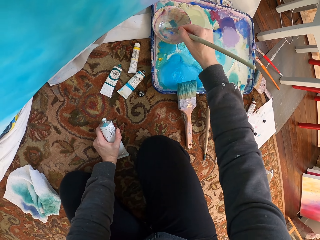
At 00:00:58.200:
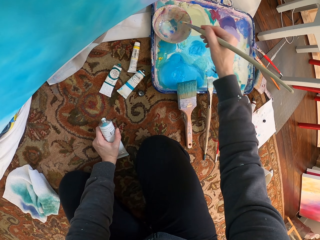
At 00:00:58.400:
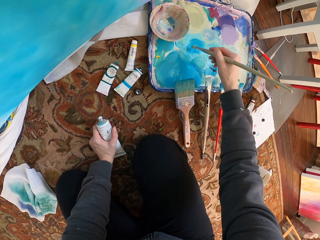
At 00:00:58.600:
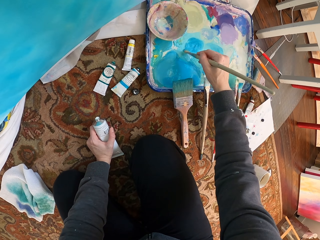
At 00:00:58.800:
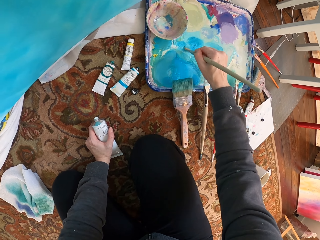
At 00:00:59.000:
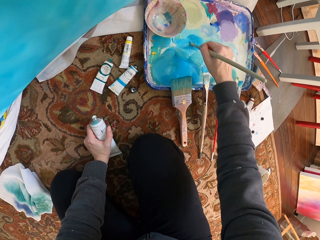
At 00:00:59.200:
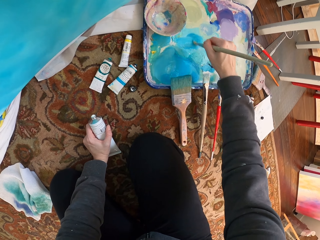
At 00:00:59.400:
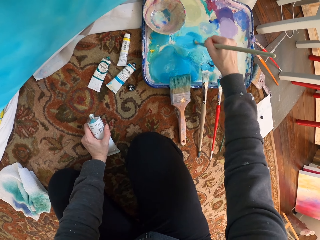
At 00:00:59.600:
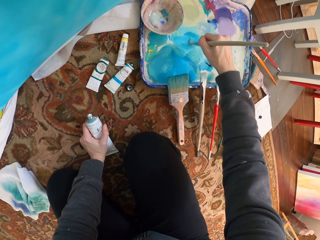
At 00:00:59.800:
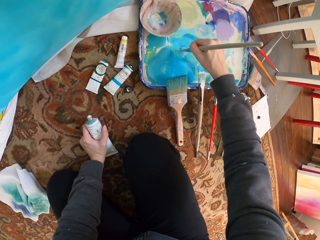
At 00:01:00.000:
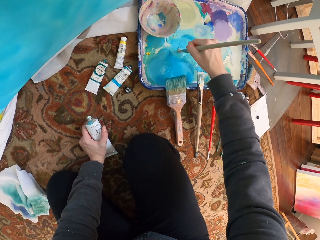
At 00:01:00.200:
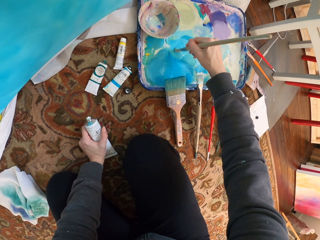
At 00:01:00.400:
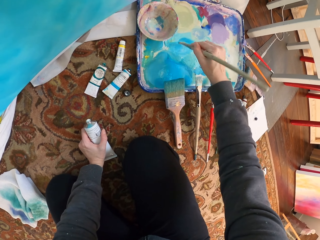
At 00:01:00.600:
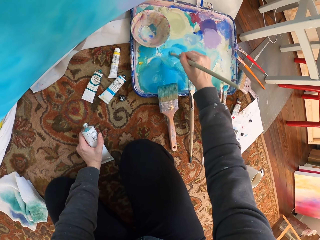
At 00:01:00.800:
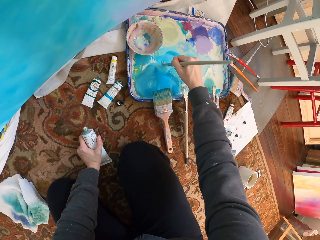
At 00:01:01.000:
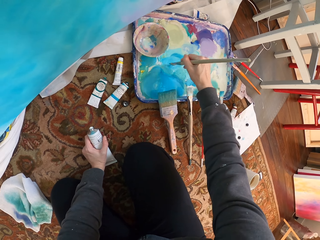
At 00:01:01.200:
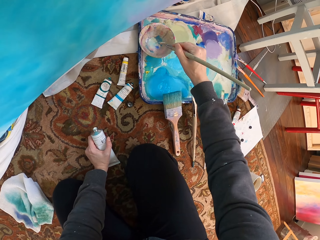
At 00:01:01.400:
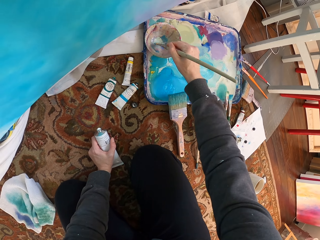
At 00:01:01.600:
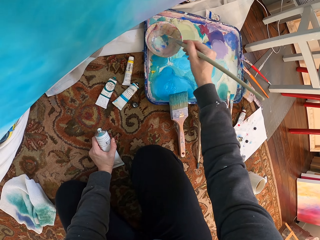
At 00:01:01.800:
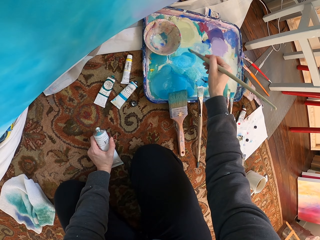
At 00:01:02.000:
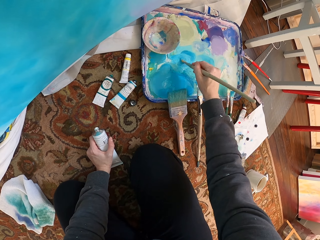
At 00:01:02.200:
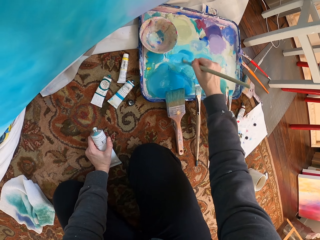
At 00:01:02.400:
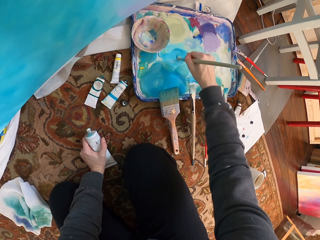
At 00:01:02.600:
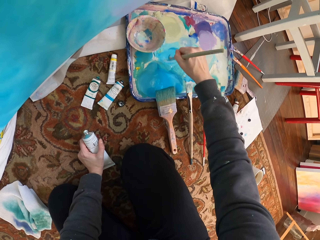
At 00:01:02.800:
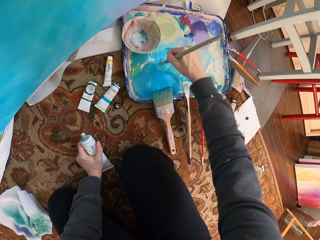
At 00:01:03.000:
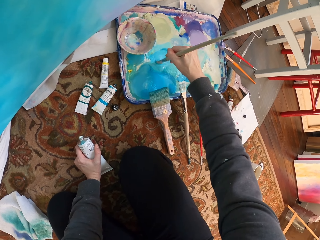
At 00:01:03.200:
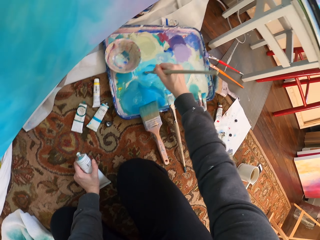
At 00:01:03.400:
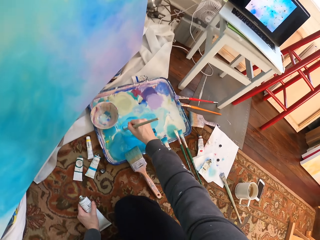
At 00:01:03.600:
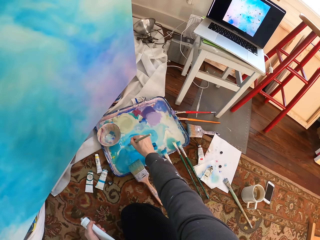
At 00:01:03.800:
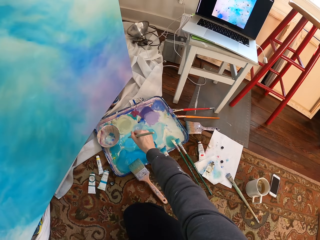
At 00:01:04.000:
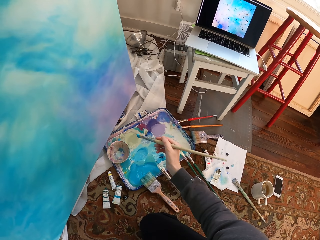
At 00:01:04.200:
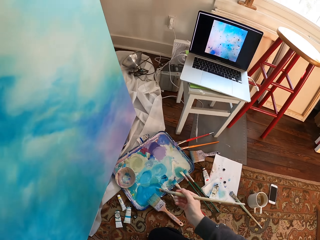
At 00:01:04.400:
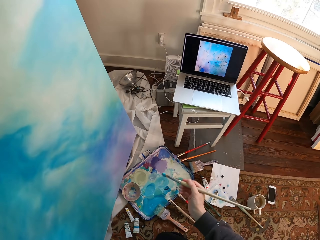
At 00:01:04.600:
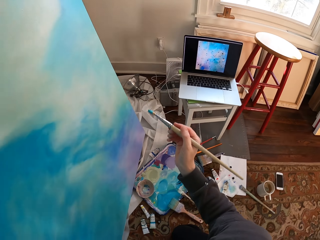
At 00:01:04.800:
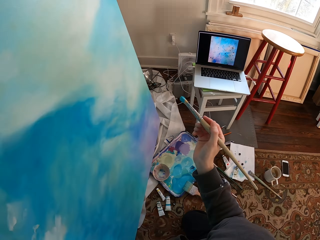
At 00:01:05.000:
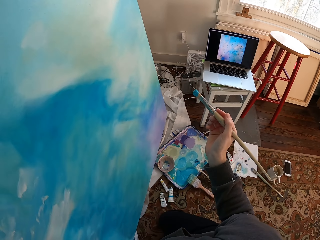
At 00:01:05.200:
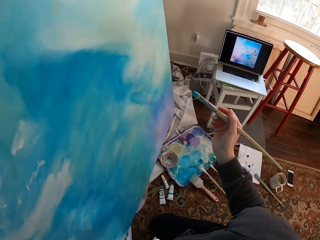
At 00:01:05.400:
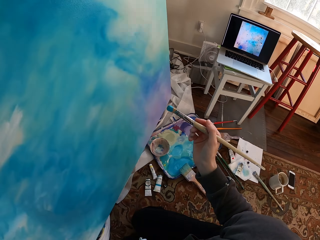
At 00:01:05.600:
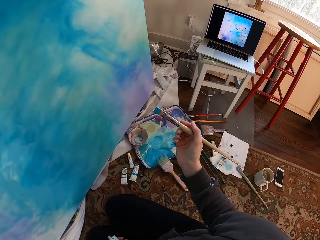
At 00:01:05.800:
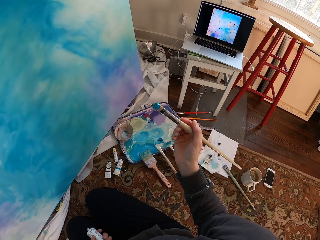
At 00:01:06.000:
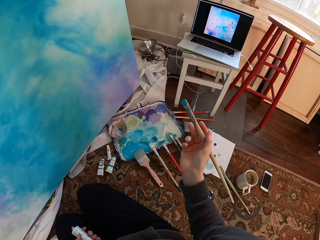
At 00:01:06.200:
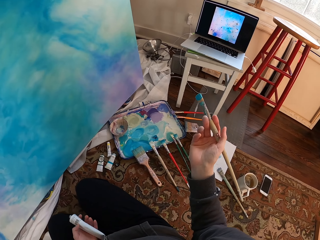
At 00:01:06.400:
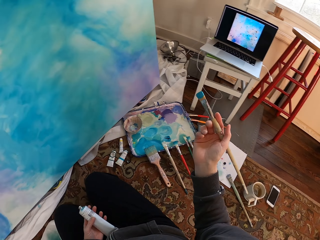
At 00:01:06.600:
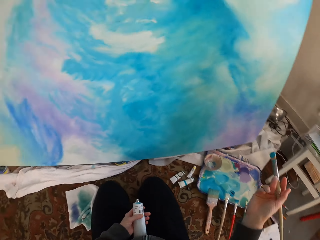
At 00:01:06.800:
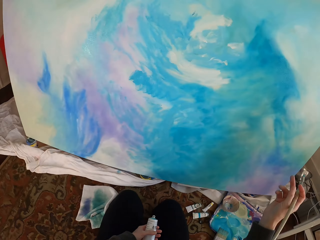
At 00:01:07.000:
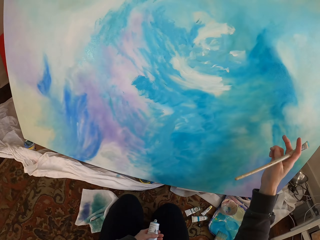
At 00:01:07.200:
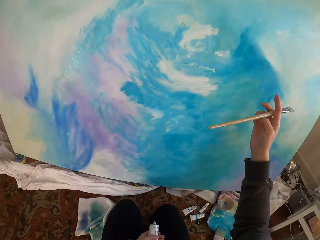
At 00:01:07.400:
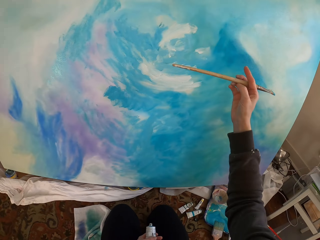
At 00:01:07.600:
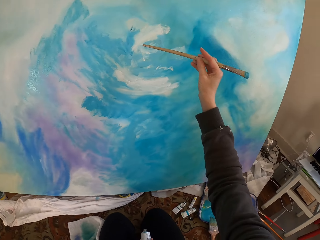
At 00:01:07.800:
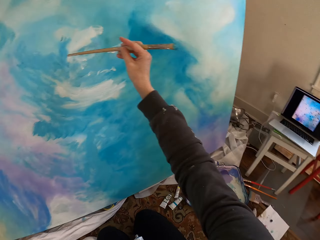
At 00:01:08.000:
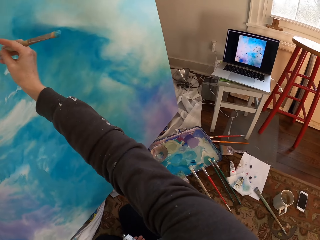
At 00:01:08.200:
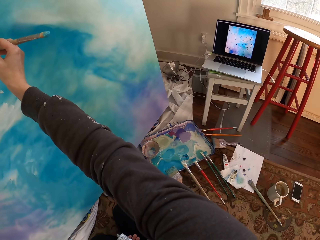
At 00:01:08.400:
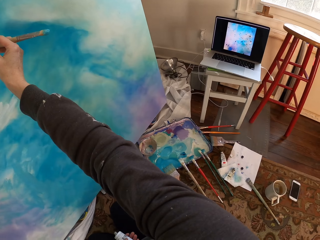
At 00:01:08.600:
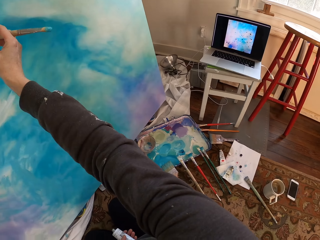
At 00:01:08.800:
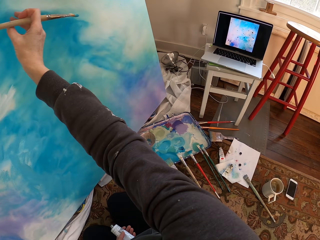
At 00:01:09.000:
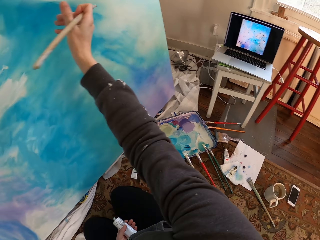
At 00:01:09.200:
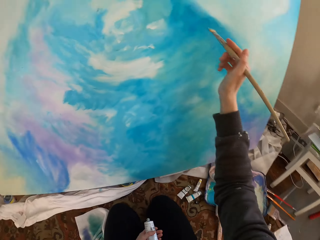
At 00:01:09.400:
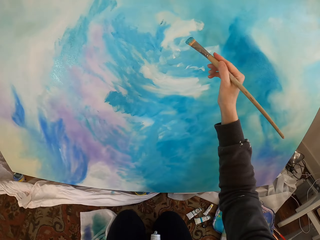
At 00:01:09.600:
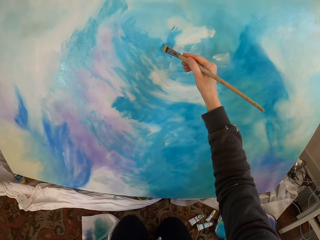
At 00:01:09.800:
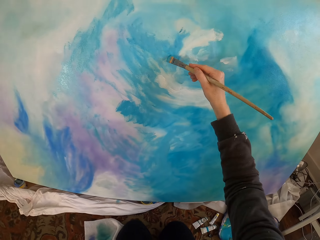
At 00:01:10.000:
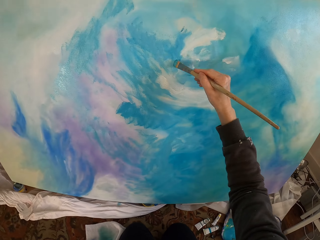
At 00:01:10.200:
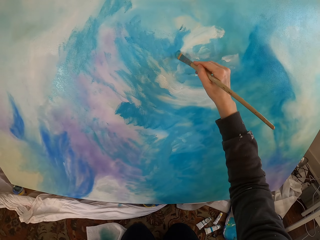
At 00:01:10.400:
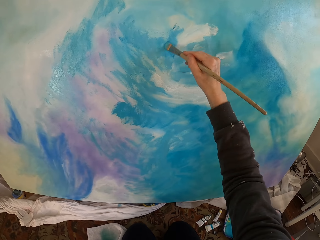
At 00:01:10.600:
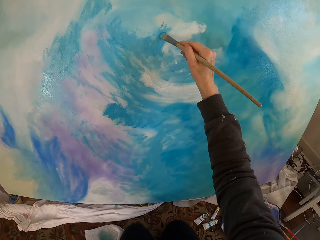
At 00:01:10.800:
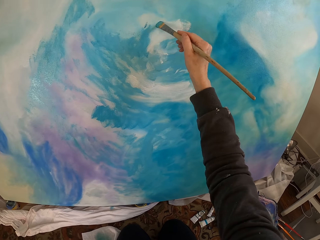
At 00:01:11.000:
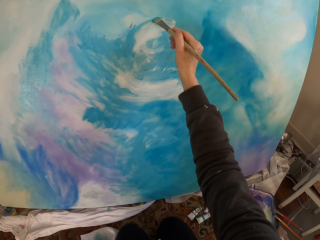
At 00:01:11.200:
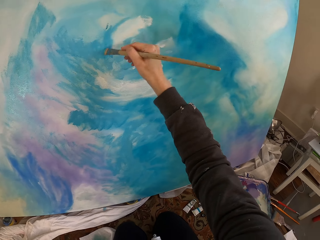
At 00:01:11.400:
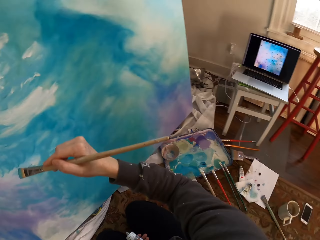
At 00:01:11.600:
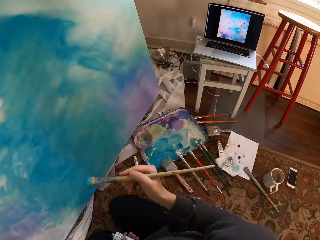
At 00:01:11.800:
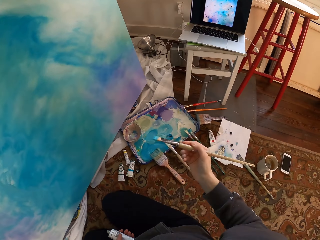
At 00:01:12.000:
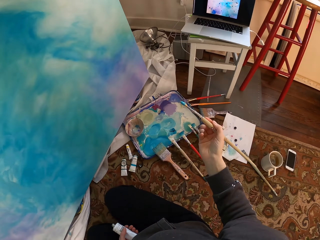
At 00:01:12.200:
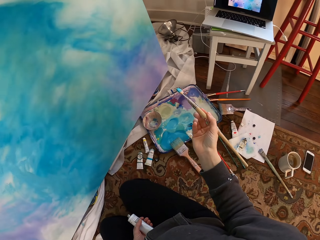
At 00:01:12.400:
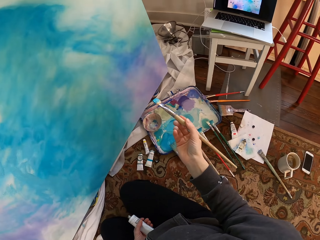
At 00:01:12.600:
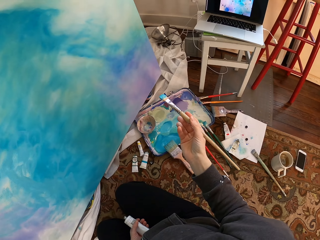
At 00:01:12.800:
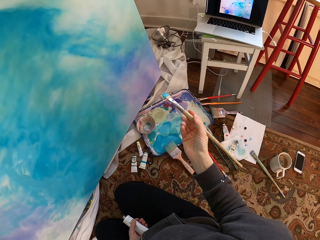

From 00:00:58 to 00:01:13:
The camera wearer puts a brush against the painting. They paint on the canvas with the painting brush.

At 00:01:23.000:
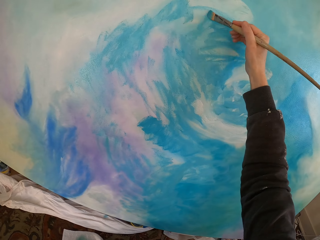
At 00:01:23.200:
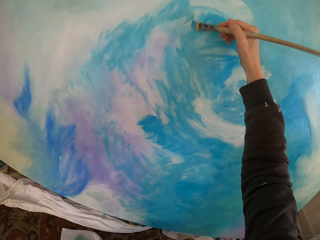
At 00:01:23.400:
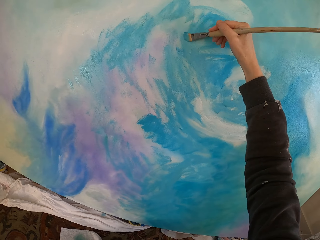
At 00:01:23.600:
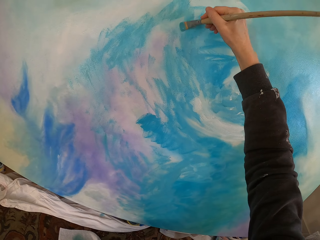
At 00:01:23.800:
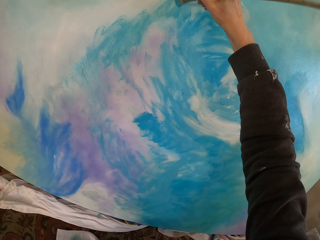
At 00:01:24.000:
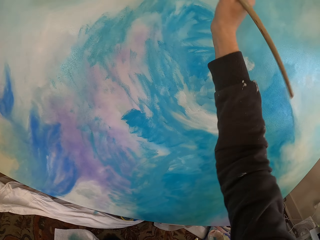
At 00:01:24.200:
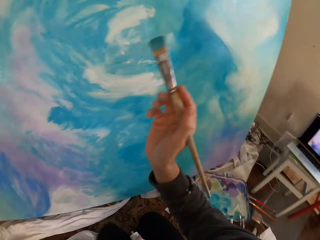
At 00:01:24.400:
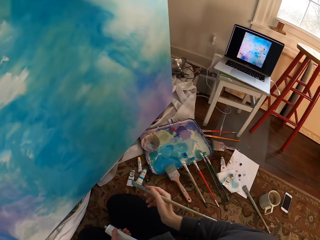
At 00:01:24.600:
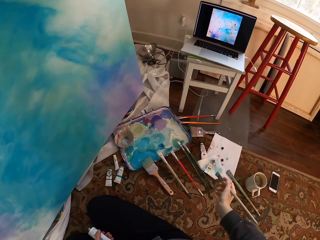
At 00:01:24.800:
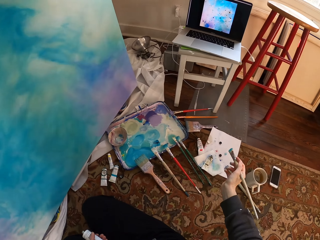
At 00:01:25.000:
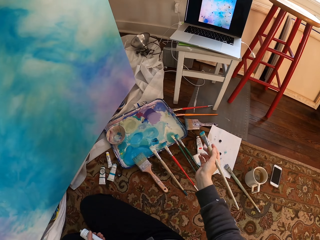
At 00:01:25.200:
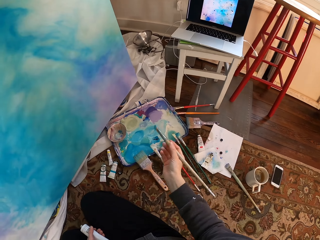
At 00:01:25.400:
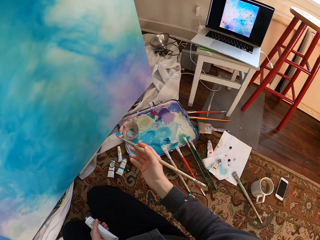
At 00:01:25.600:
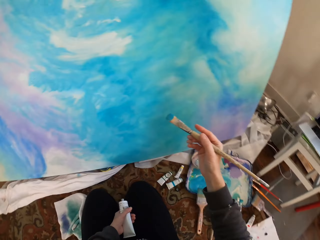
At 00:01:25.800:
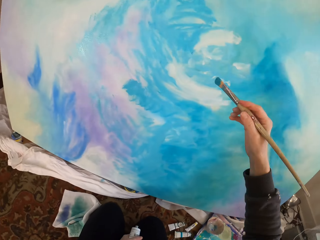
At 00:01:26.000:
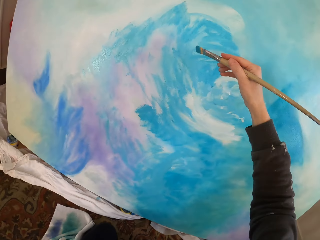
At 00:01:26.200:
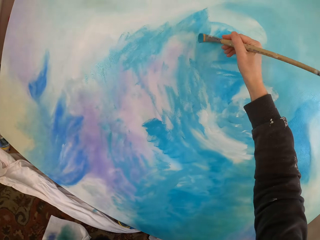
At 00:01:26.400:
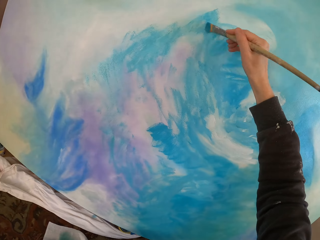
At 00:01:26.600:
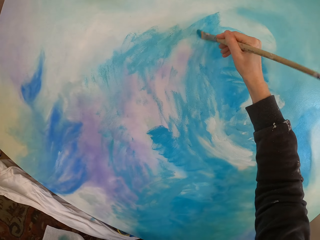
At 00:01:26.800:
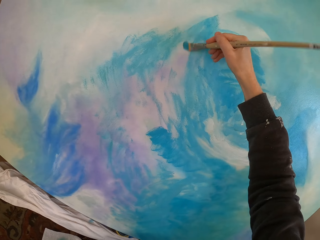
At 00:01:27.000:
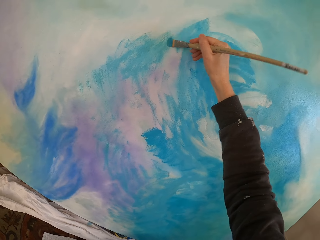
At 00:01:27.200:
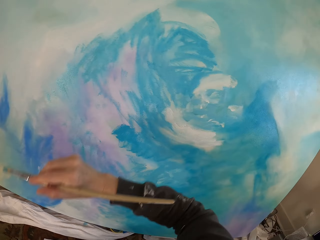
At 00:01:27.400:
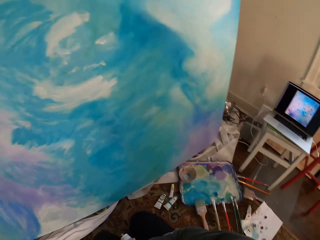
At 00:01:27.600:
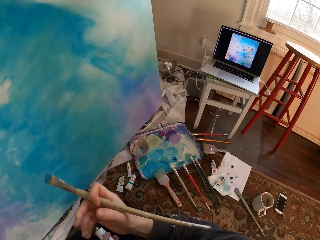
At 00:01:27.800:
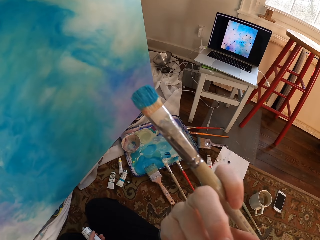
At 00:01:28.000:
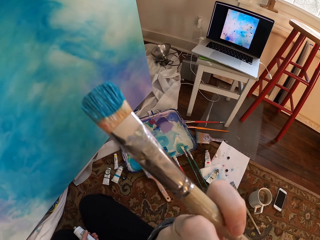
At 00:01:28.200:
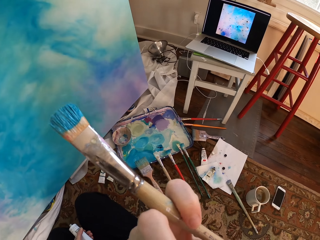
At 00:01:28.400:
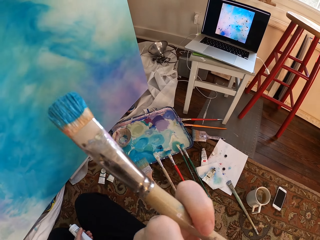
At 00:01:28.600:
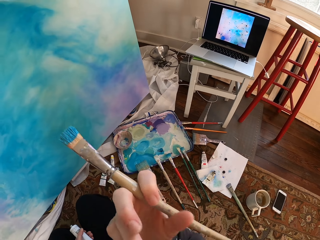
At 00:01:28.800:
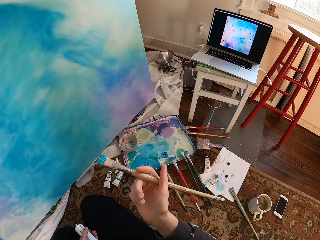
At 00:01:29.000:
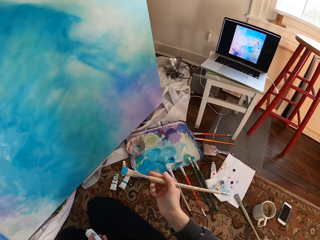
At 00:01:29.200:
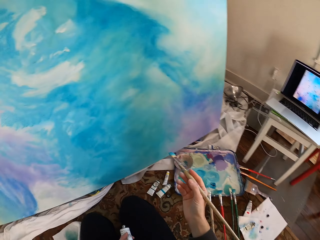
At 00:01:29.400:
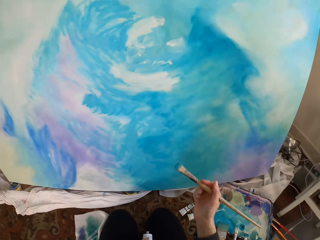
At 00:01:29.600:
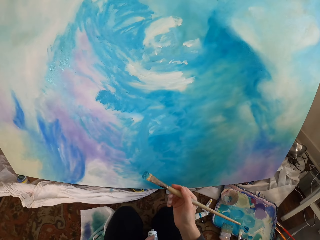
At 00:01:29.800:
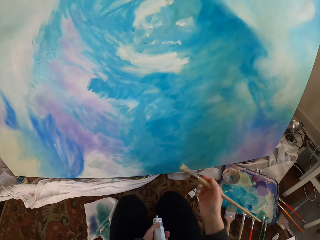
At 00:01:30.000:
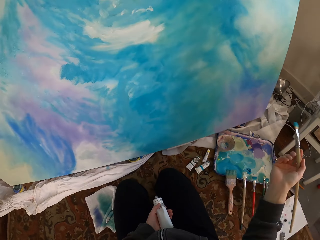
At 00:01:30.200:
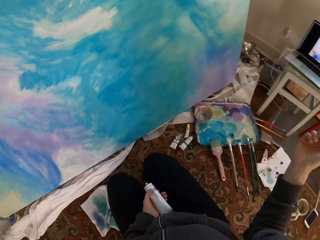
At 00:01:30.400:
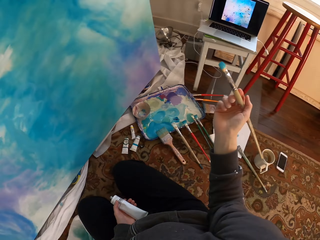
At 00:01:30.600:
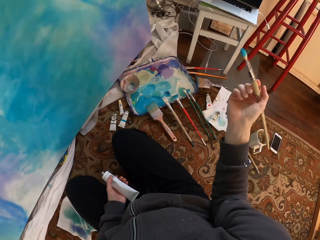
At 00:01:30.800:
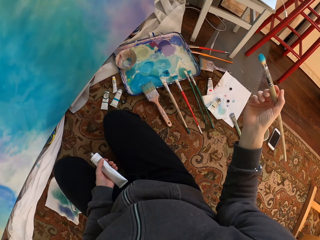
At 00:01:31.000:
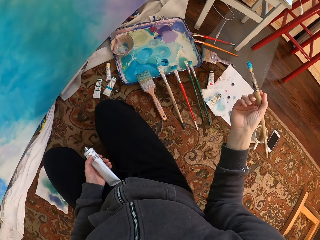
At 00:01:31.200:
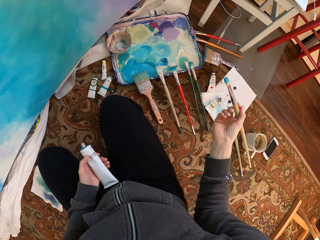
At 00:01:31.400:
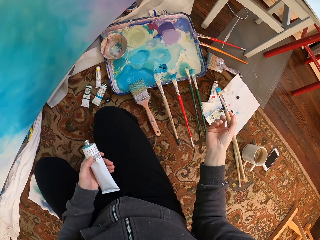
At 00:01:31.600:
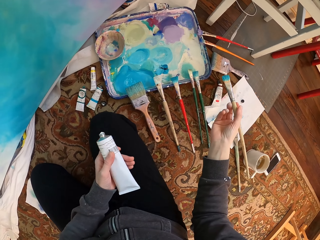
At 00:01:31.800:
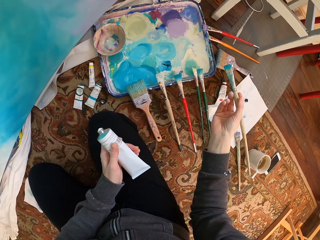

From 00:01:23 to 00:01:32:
The camera wearer touches her face. She scratches her nose with her hand.
